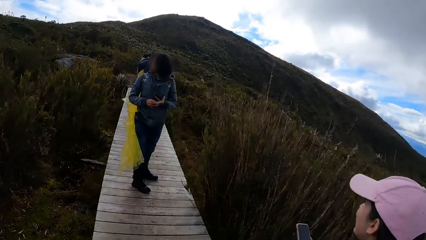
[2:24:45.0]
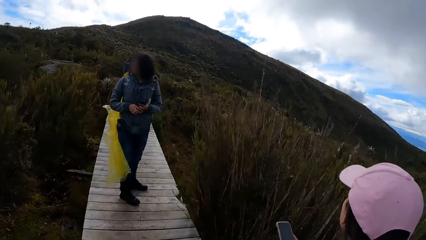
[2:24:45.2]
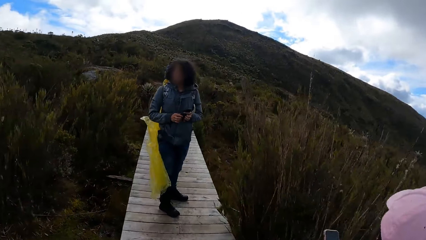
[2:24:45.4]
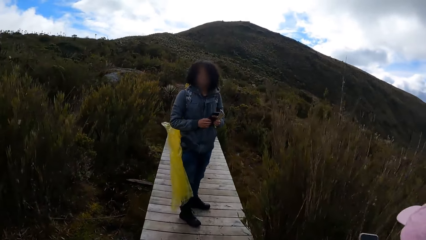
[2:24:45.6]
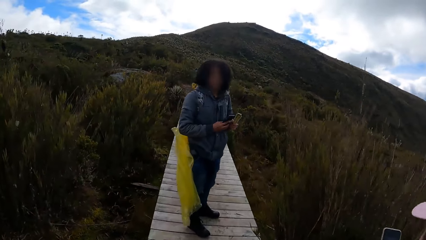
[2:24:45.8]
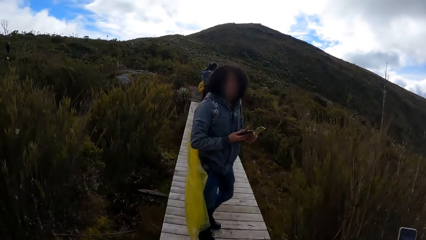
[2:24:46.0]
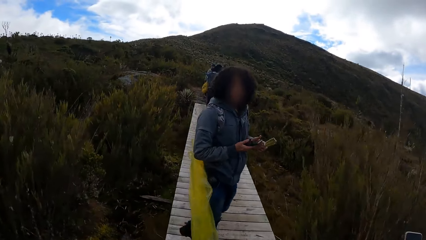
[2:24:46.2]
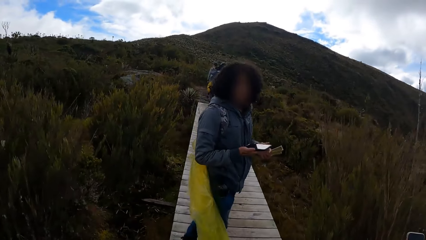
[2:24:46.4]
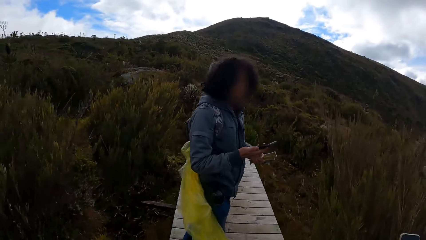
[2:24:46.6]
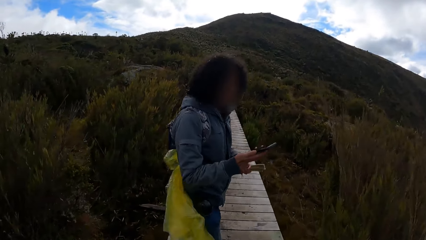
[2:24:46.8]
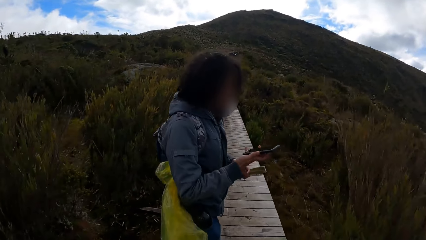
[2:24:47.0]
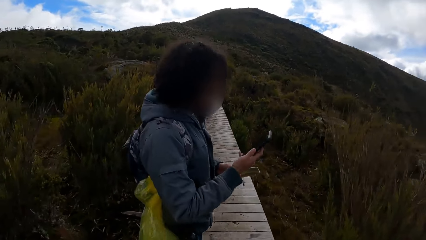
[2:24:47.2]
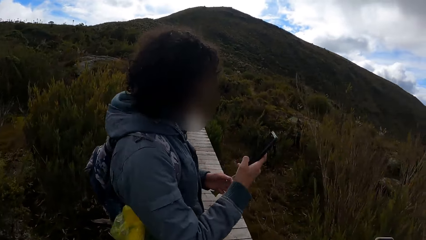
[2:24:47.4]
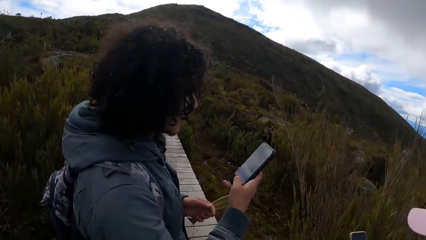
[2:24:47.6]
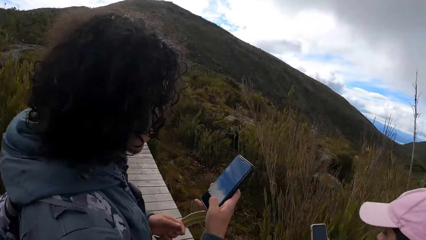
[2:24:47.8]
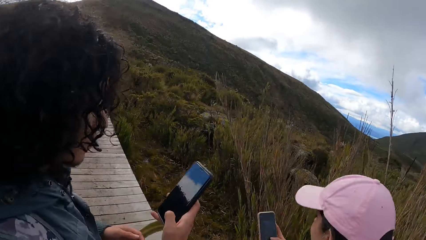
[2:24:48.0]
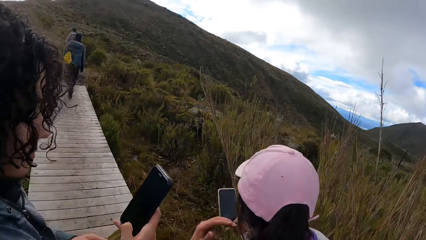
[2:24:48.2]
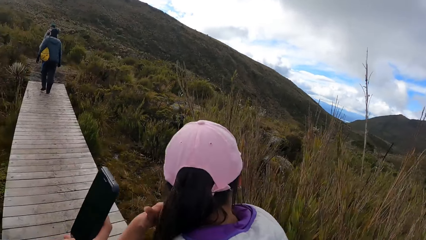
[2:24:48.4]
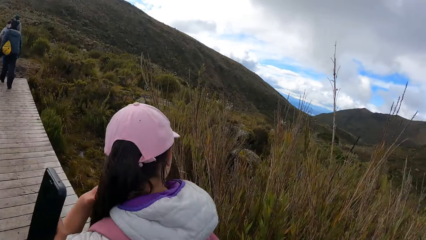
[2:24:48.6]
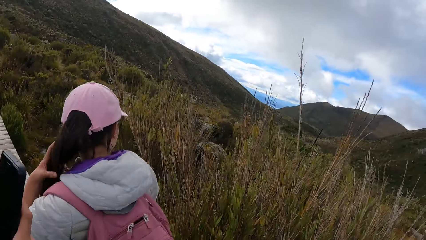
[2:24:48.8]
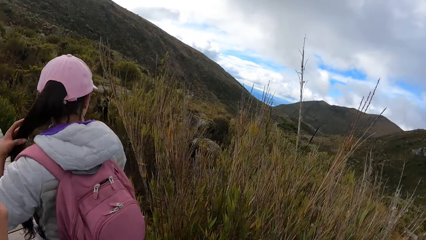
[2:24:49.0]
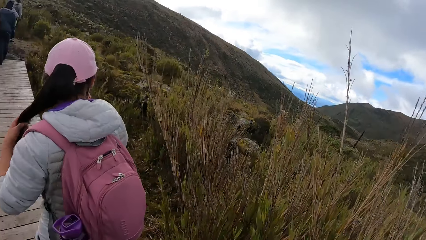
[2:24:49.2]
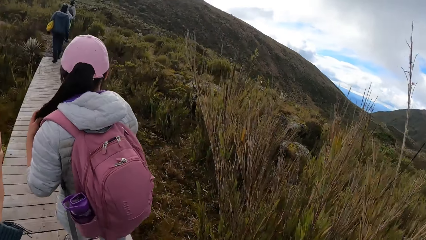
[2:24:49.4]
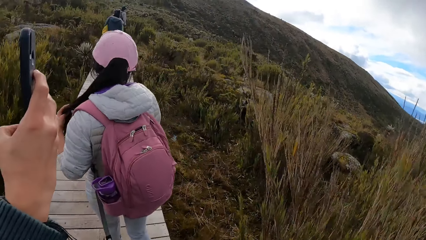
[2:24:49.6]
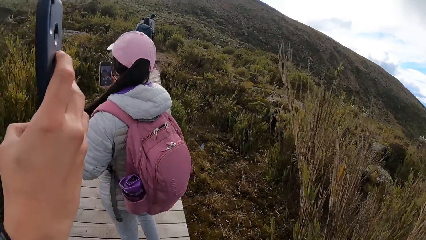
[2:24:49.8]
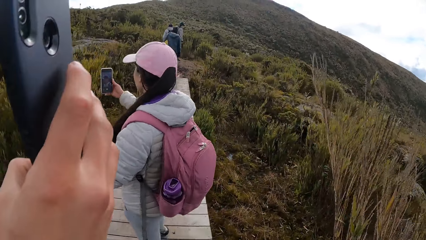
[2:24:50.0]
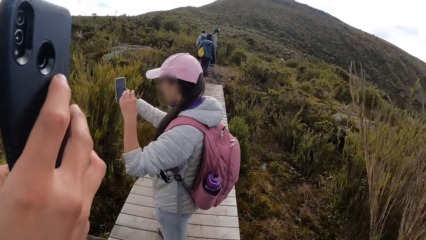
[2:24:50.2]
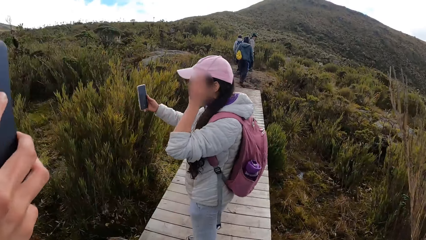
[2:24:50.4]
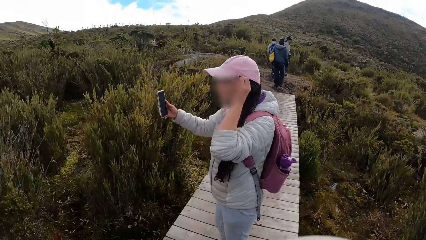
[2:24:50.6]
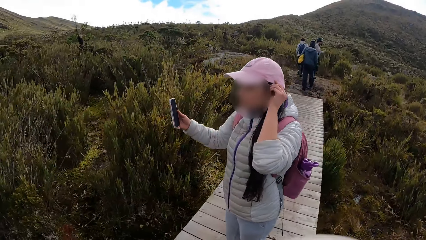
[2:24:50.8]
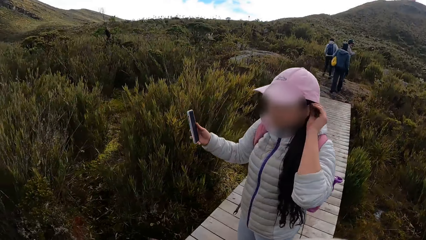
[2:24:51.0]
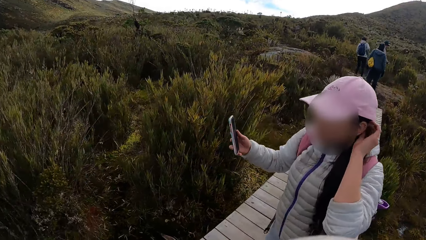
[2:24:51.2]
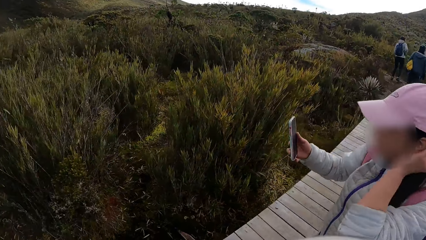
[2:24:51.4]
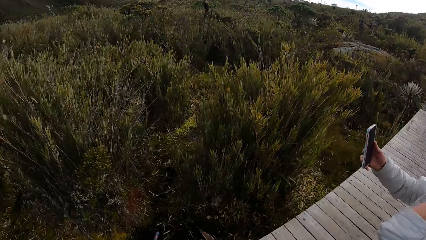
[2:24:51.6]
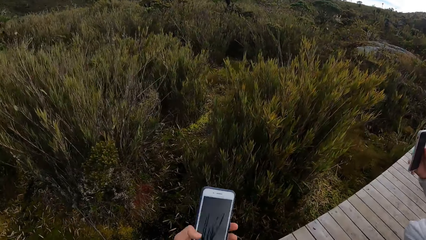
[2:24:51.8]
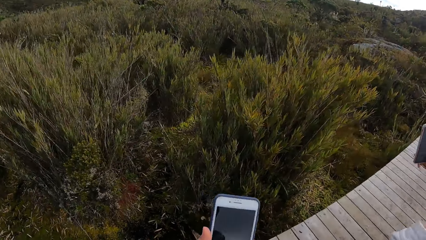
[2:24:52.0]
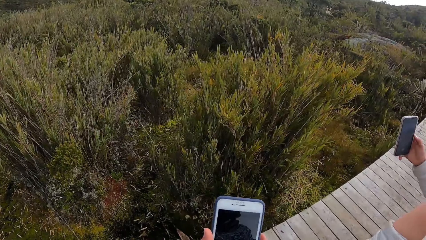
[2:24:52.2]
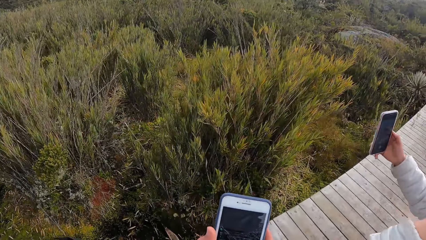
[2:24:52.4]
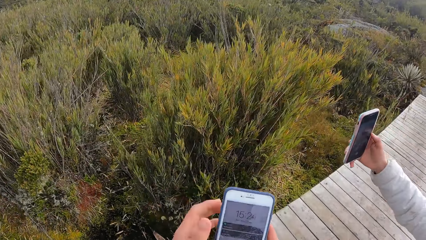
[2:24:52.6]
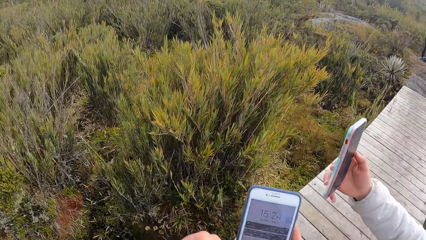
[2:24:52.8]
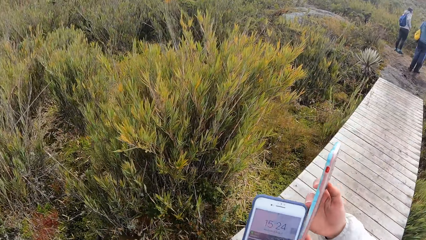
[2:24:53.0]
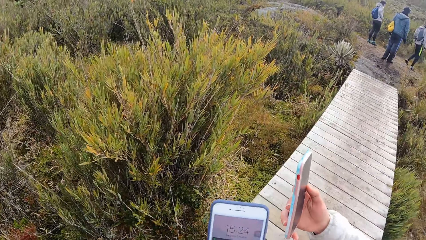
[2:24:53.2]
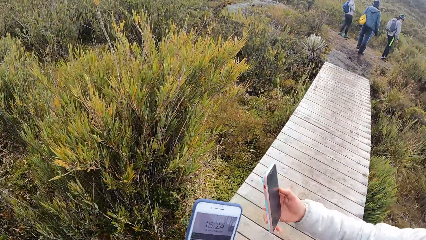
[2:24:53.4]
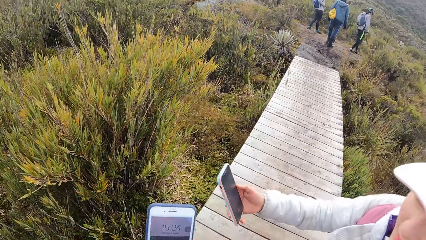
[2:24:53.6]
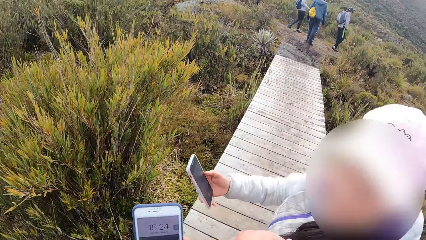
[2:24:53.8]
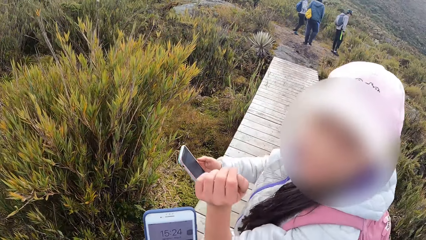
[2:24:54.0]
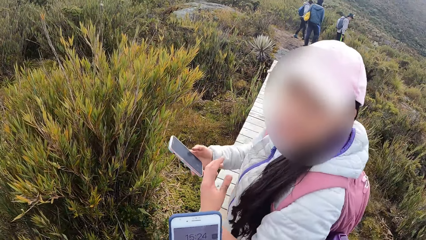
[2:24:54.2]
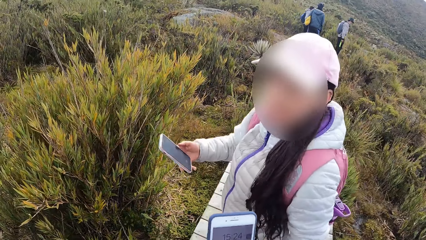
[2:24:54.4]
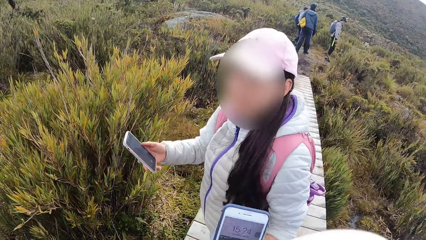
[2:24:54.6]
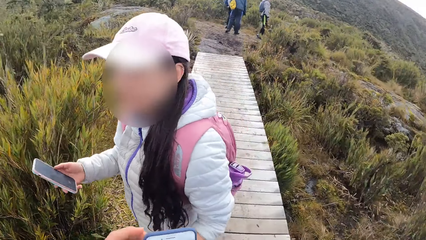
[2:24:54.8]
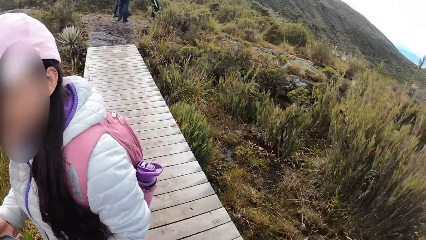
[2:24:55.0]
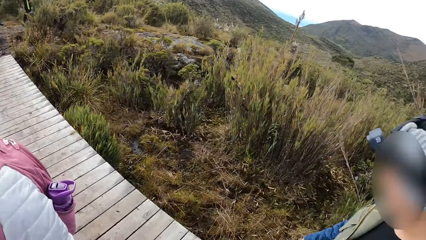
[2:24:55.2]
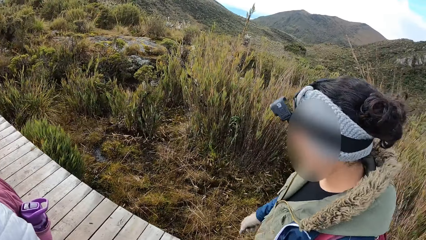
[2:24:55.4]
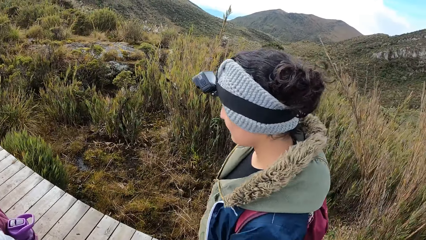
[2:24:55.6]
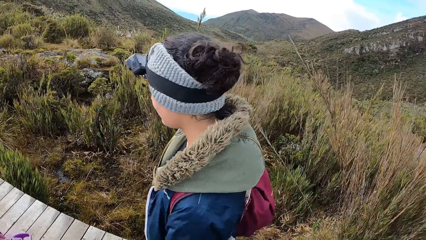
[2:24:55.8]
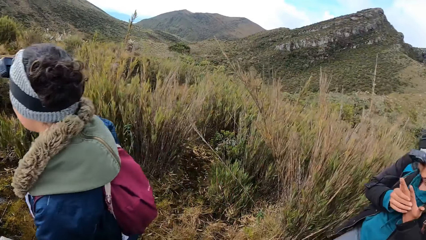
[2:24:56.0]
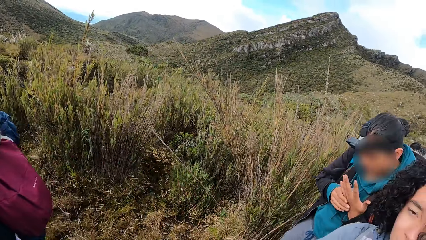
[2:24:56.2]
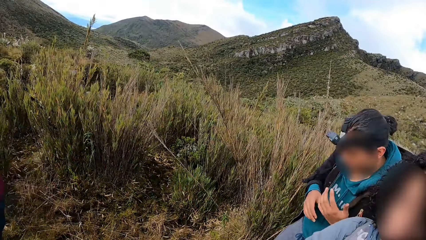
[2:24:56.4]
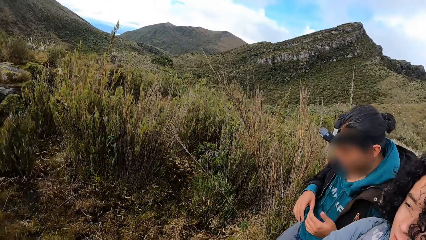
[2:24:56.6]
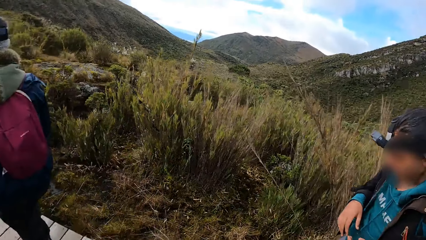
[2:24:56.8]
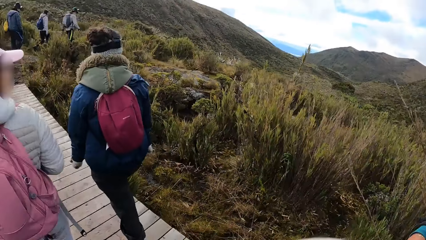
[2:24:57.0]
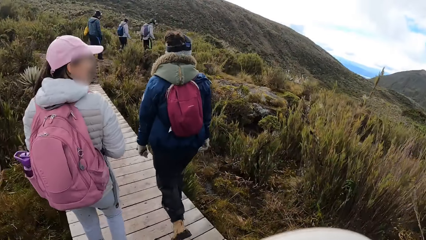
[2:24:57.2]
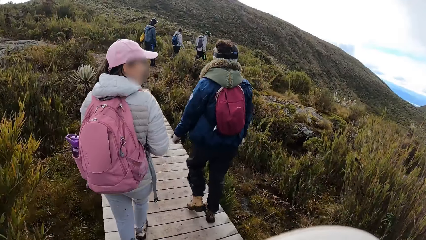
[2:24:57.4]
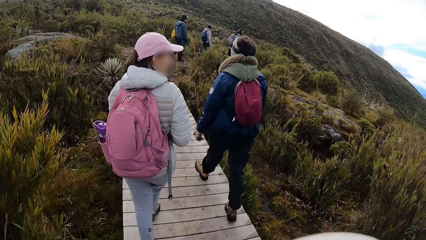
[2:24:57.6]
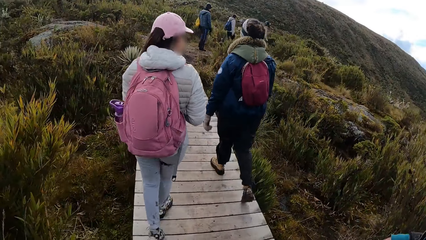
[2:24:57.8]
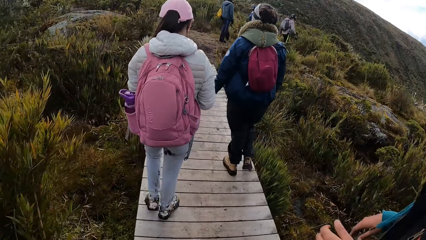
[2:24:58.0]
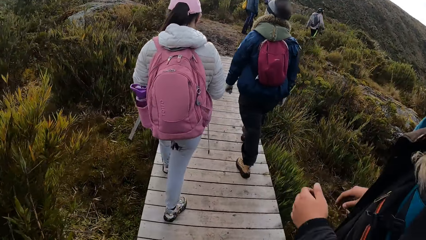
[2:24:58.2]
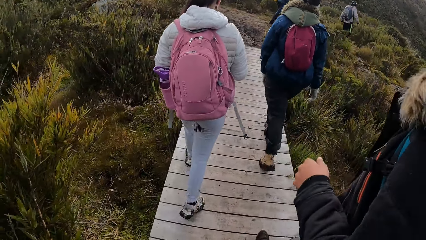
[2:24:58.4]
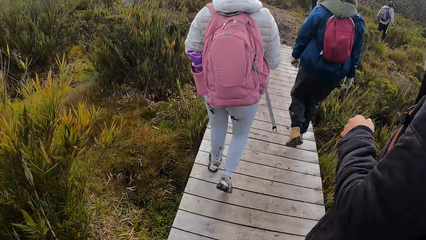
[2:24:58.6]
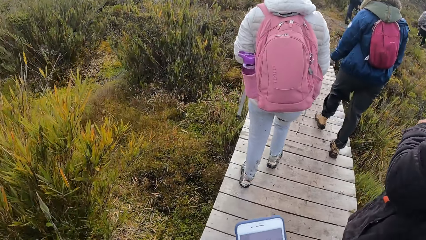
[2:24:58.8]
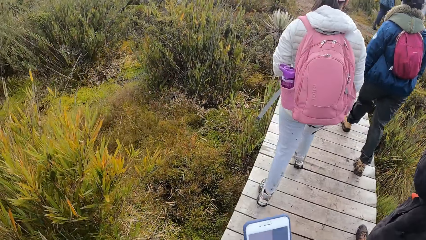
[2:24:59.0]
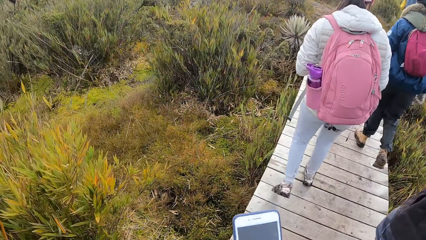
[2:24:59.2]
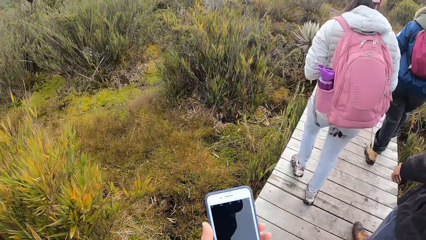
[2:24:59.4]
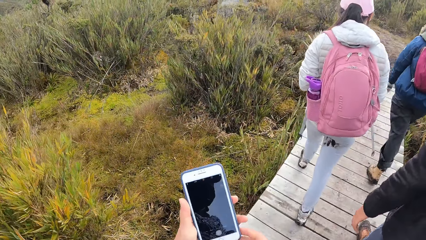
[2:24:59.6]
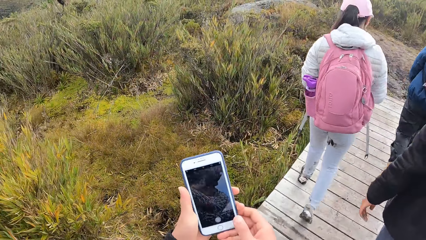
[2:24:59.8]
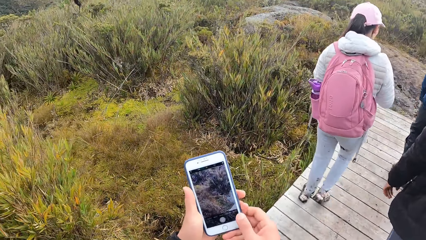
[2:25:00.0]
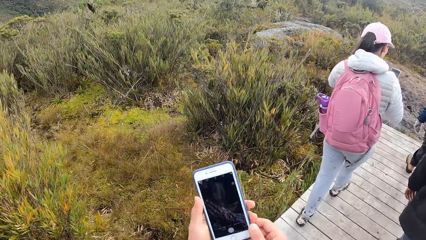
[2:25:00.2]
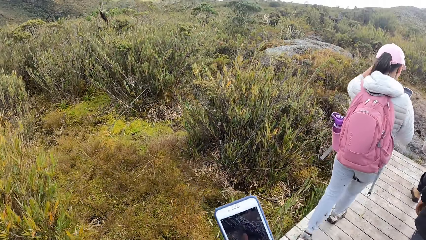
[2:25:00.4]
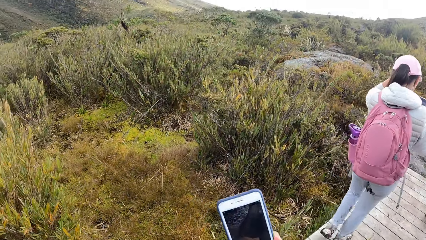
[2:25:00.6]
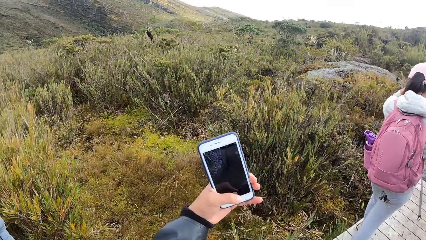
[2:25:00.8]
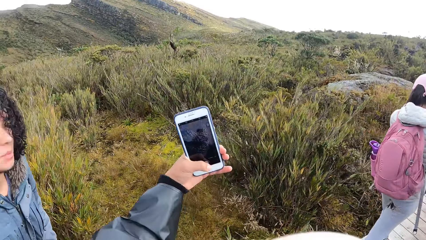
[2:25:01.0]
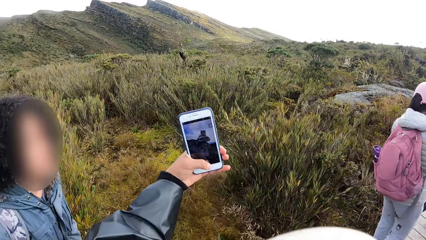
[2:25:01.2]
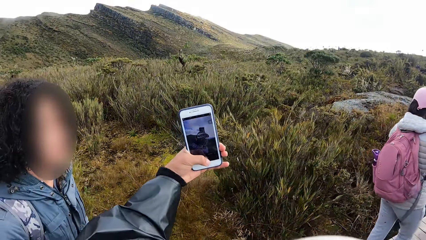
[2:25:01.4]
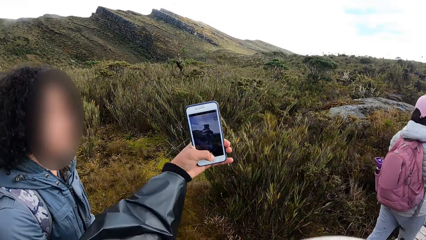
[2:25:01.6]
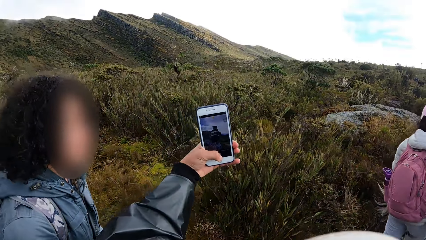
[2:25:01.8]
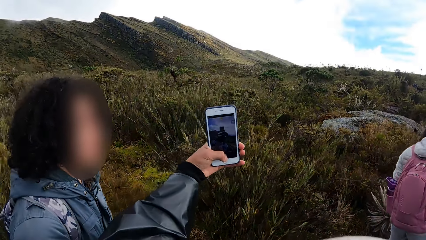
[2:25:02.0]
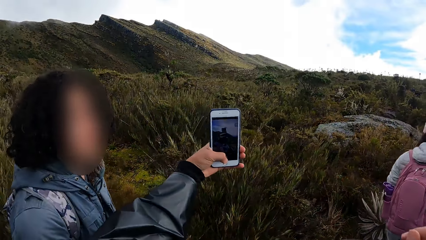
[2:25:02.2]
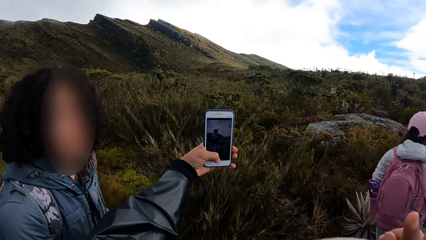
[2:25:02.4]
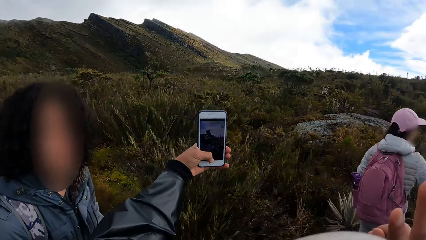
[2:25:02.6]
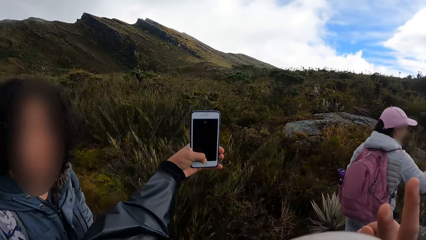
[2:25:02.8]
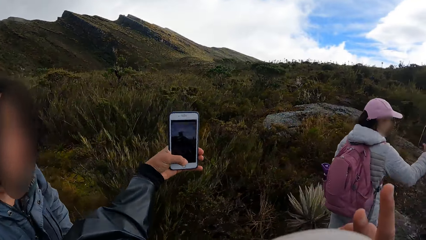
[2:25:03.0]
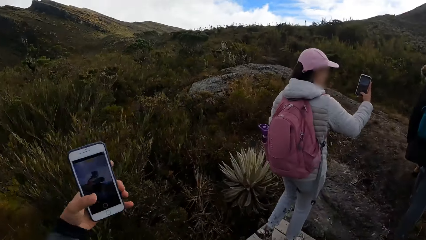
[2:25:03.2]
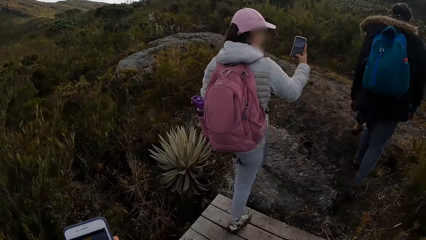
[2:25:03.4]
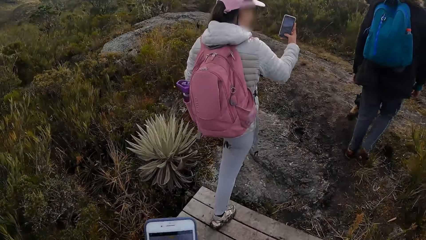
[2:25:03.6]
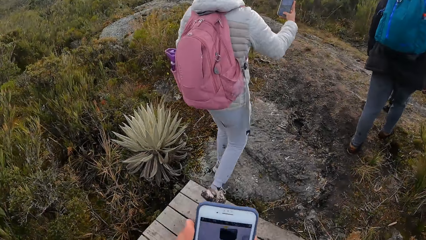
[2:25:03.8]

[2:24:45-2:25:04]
A woman adjusts a phone. The woman operates the phone with her right hand. Another person operates a phone. The other person adjusts hair. The camera wearer operates a phone with her right hand. She looks around the compound. She walks on the wooden pavement. She snaps a picture with the phone with her left hand.
